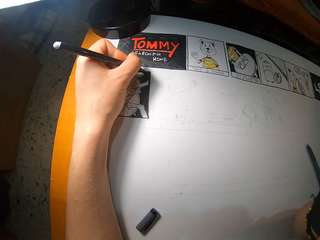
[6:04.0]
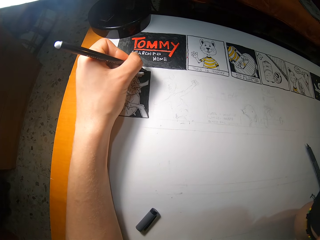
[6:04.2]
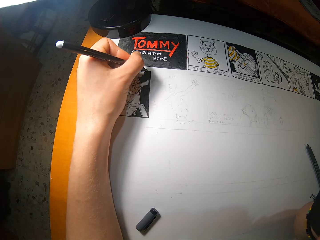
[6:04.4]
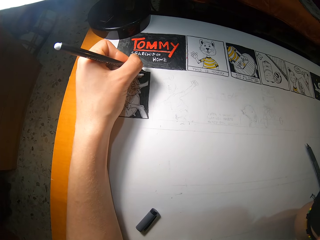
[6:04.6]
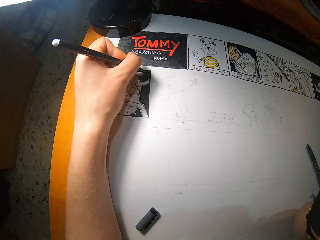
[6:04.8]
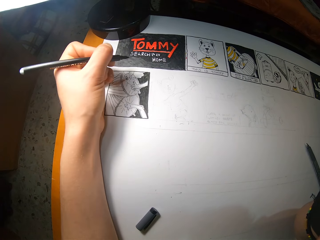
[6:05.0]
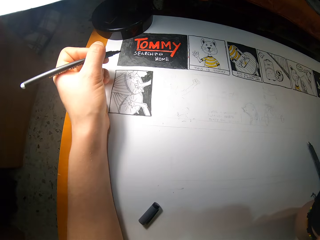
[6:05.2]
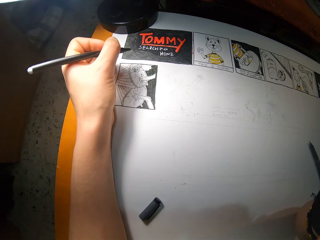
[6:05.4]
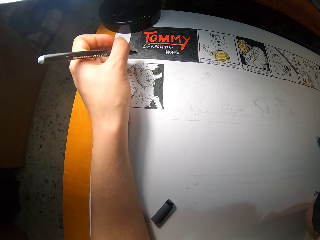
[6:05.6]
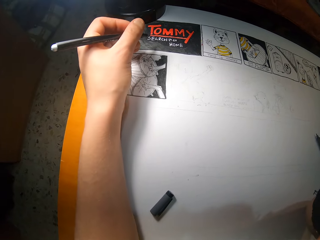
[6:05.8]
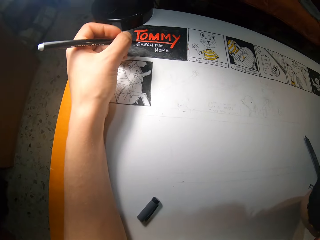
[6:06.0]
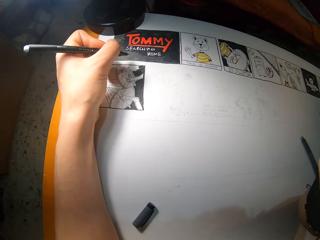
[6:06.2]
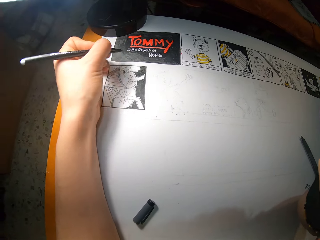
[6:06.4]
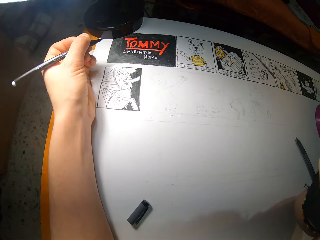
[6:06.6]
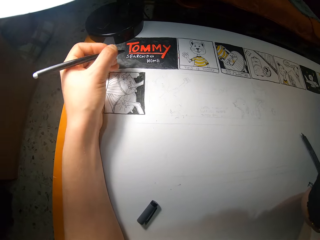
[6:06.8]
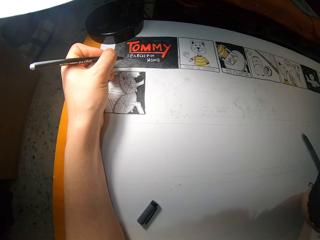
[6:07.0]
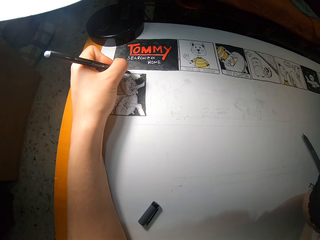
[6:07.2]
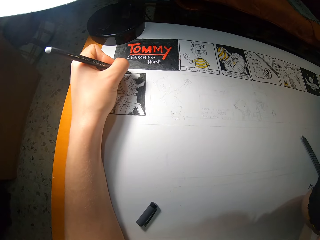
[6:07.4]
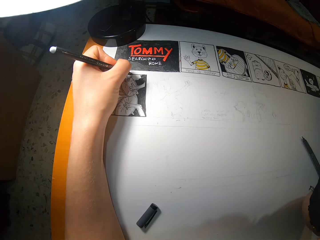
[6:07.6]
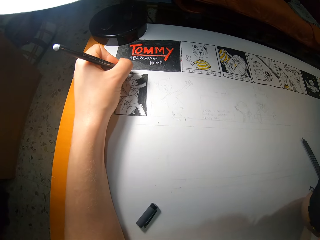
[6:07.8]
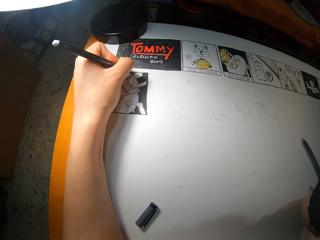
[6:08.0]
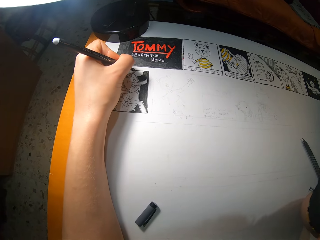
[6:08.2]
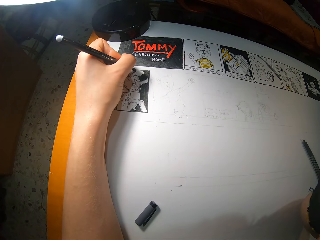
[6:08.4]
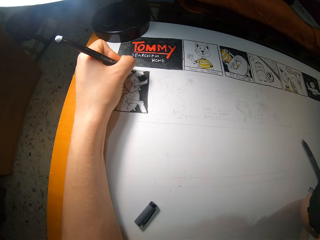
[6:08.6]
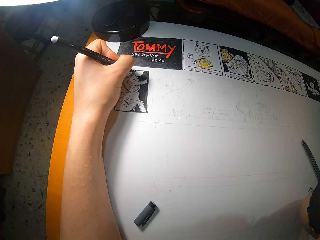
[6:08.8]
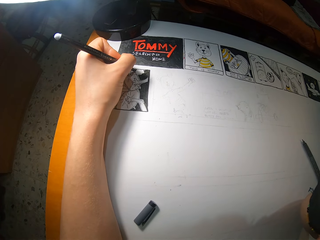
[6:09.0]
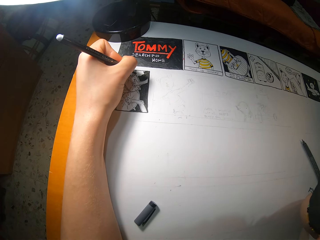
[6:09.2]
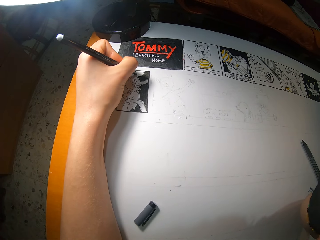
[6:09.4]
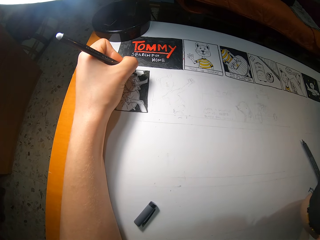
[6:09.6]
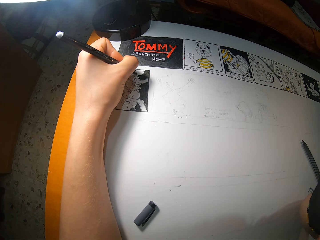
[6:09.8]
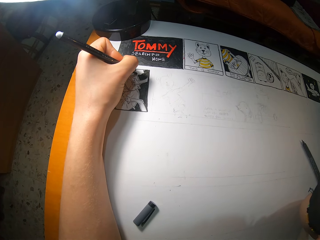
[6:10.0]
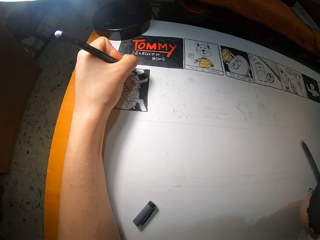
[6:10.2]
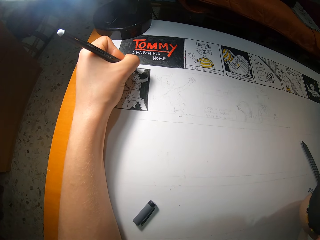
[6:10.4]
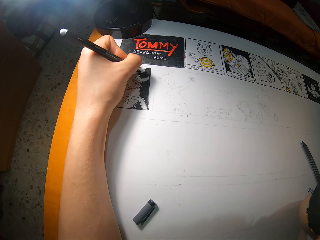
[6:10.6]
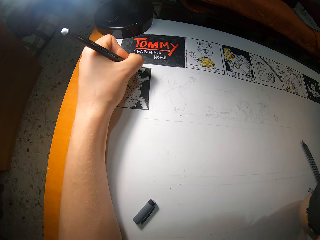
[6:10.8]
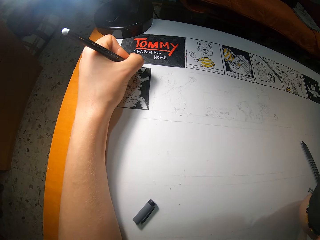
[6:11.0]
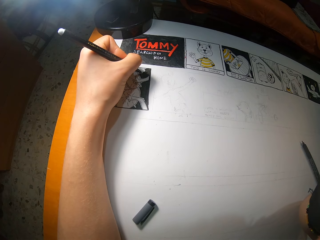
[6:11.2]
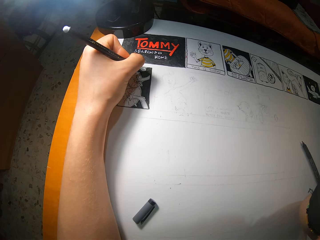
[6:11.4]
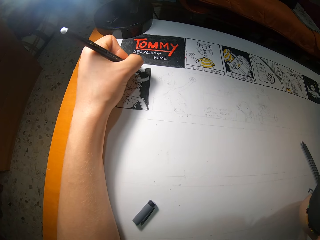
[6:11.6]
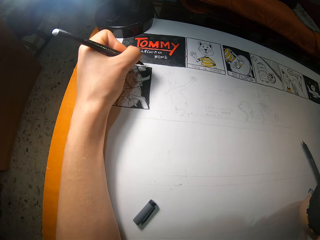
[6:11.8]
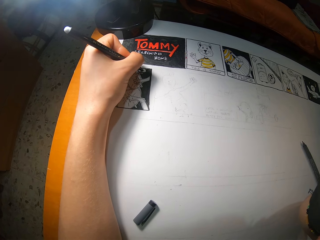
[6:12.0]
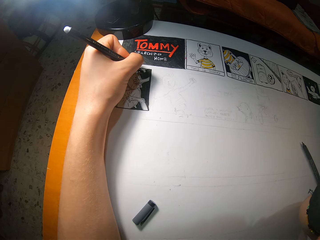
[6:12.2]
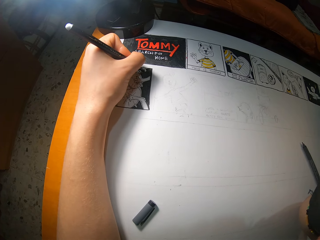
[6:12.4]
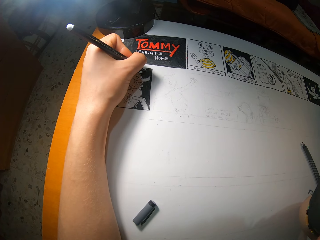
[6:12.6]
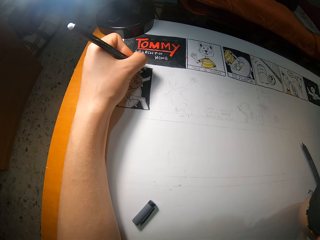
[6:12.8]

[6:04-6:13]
The camera wearer lifts a hand with a pen. They draw on the book.

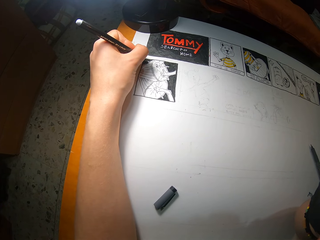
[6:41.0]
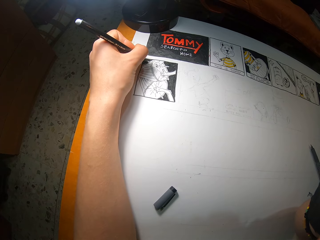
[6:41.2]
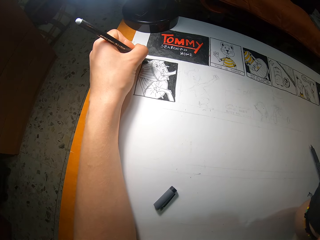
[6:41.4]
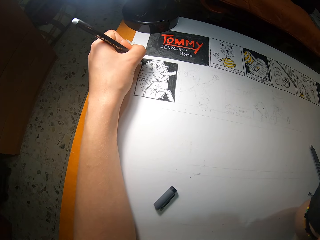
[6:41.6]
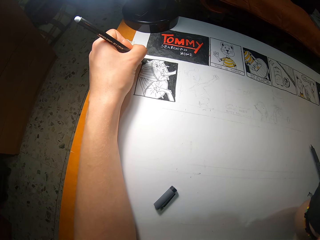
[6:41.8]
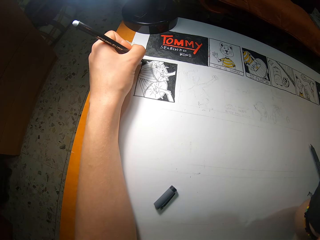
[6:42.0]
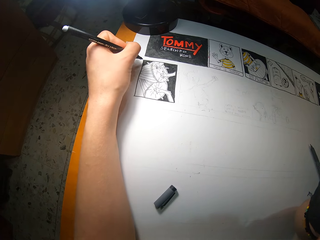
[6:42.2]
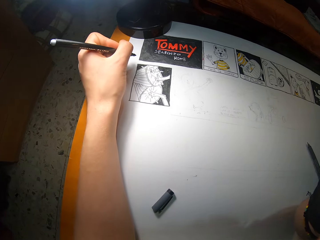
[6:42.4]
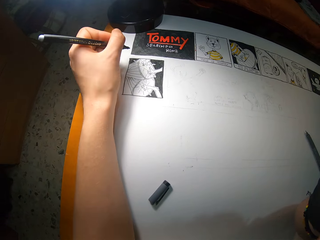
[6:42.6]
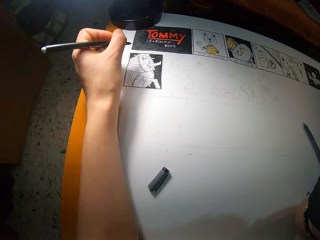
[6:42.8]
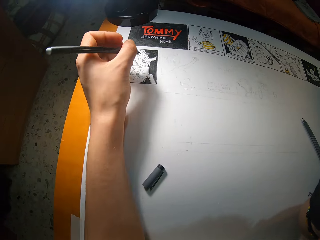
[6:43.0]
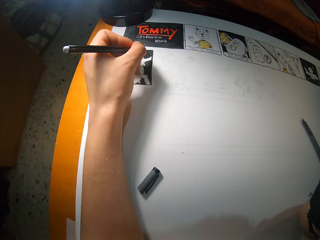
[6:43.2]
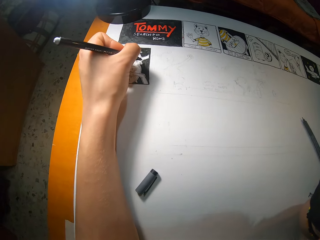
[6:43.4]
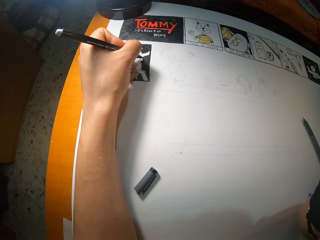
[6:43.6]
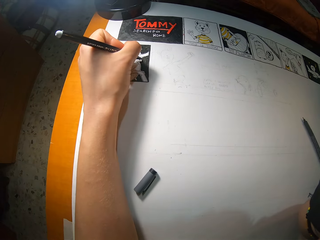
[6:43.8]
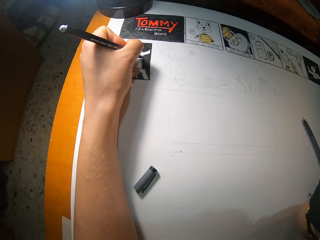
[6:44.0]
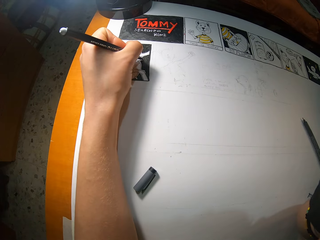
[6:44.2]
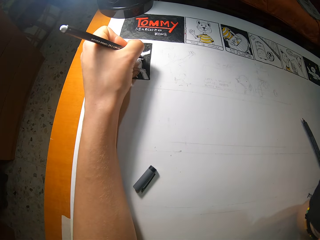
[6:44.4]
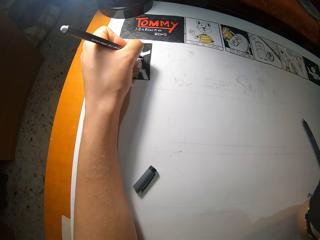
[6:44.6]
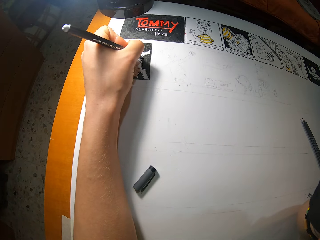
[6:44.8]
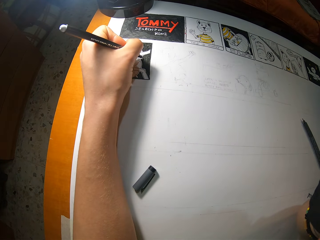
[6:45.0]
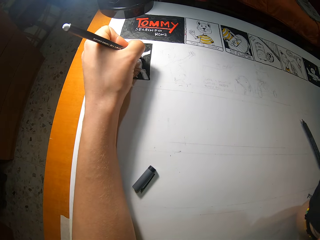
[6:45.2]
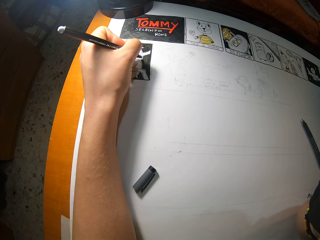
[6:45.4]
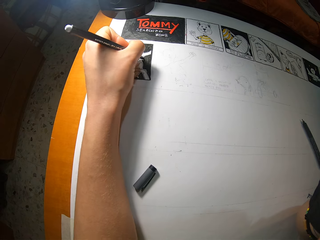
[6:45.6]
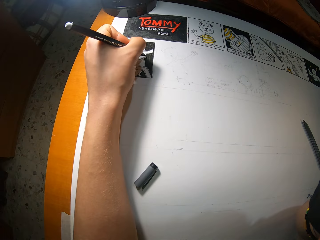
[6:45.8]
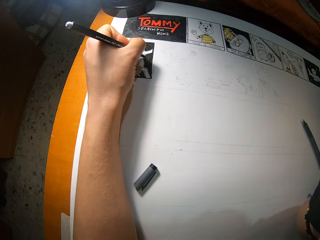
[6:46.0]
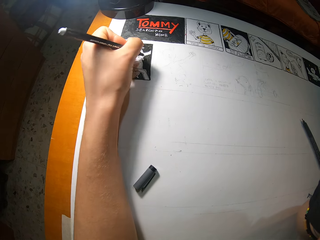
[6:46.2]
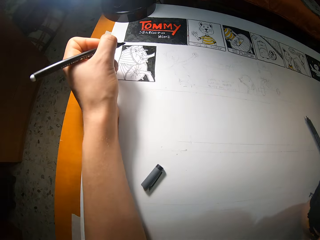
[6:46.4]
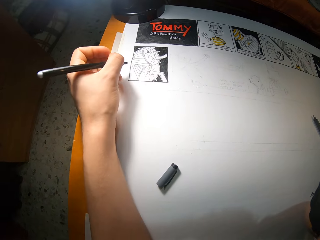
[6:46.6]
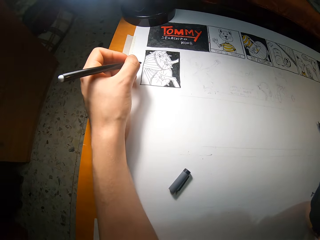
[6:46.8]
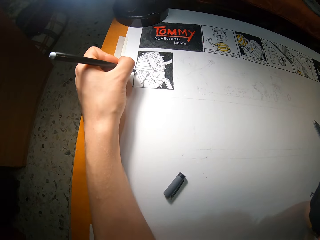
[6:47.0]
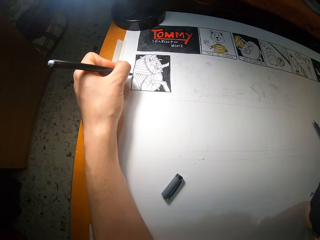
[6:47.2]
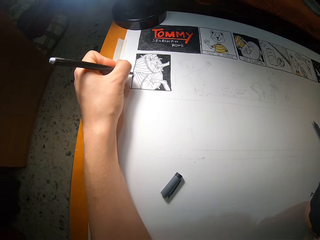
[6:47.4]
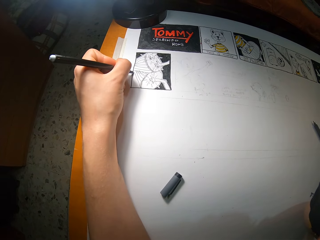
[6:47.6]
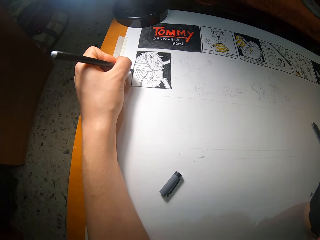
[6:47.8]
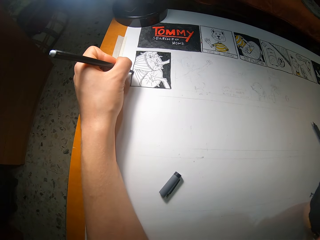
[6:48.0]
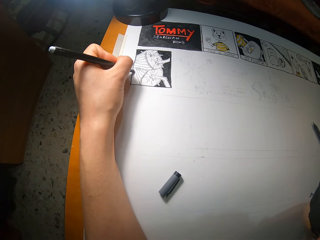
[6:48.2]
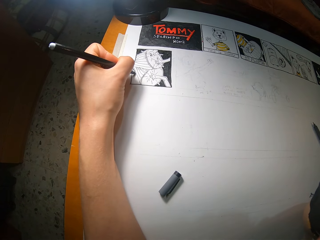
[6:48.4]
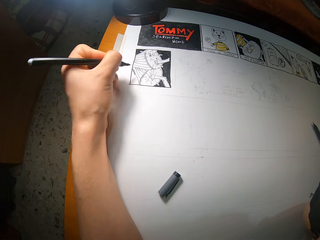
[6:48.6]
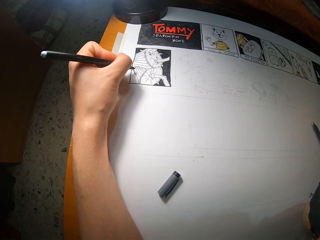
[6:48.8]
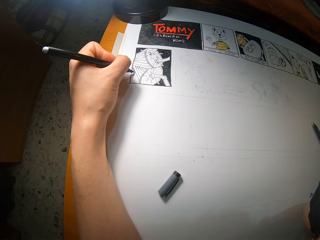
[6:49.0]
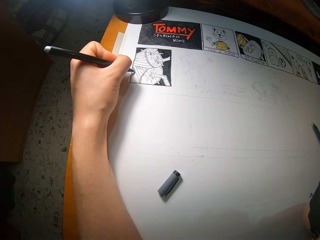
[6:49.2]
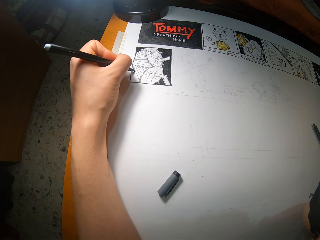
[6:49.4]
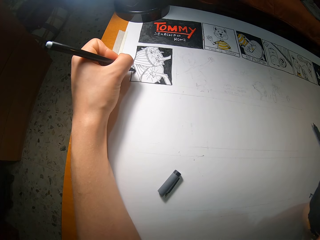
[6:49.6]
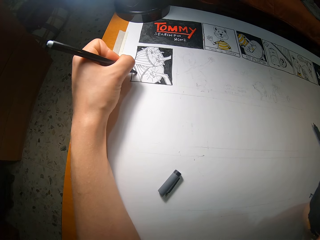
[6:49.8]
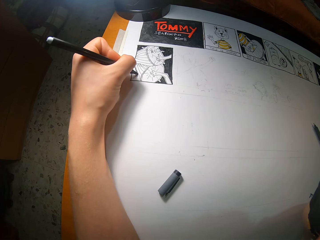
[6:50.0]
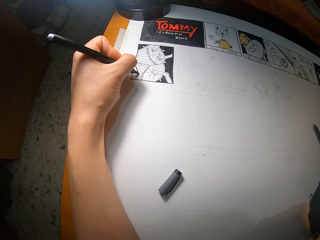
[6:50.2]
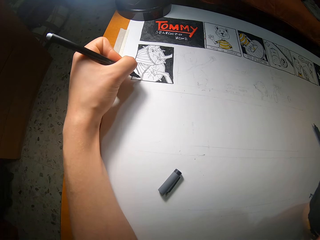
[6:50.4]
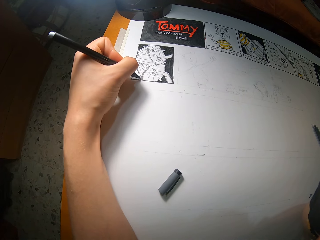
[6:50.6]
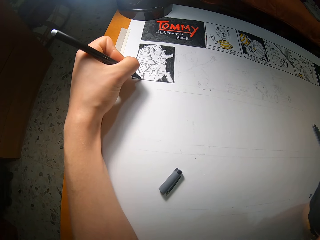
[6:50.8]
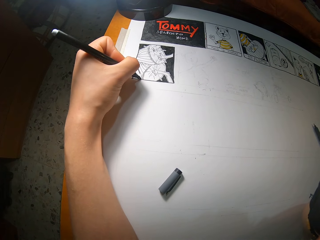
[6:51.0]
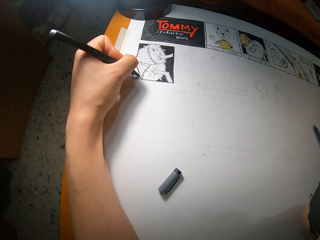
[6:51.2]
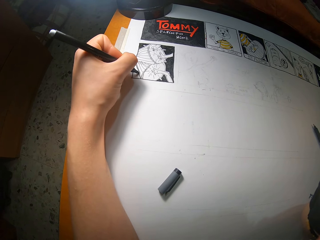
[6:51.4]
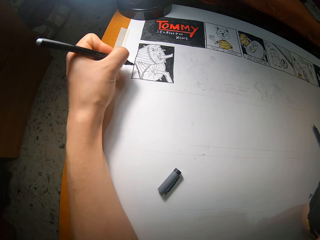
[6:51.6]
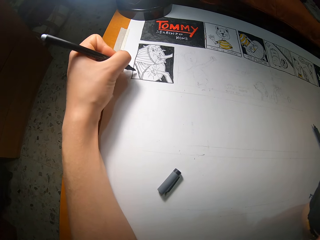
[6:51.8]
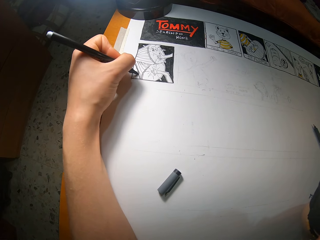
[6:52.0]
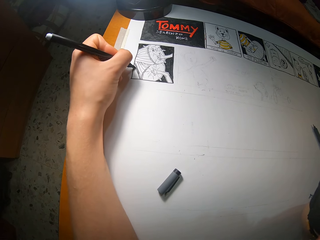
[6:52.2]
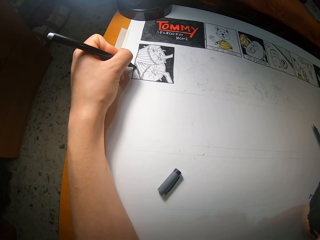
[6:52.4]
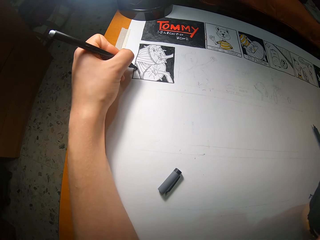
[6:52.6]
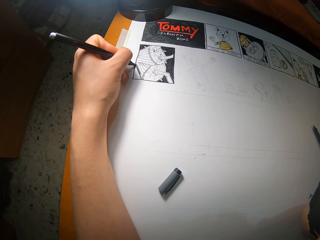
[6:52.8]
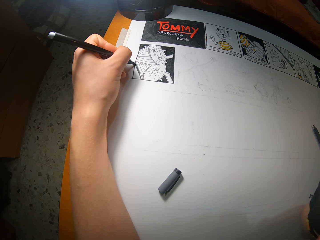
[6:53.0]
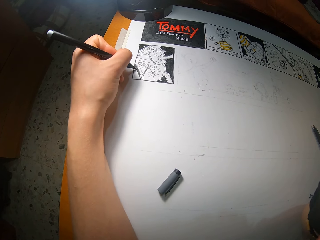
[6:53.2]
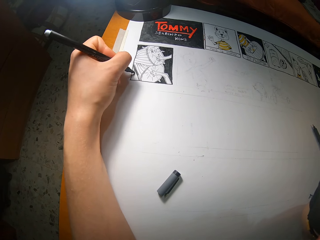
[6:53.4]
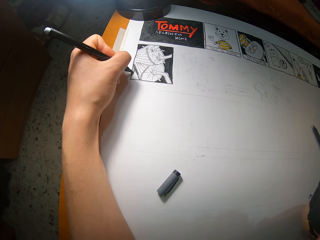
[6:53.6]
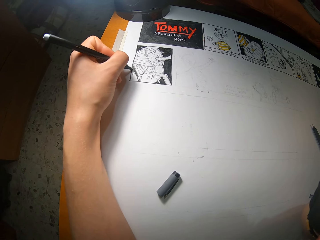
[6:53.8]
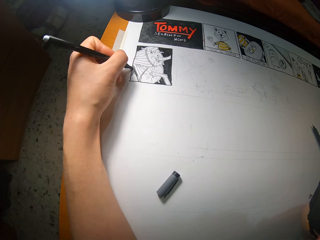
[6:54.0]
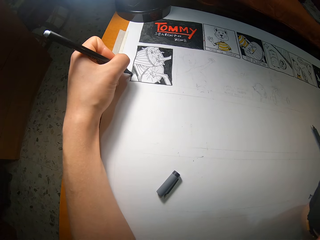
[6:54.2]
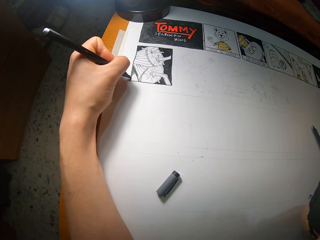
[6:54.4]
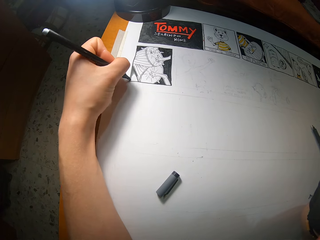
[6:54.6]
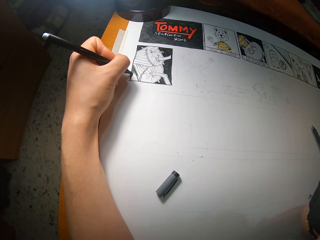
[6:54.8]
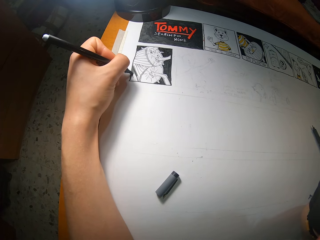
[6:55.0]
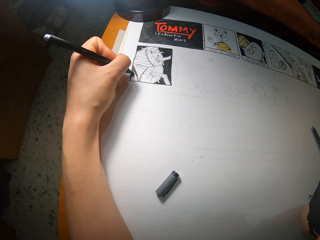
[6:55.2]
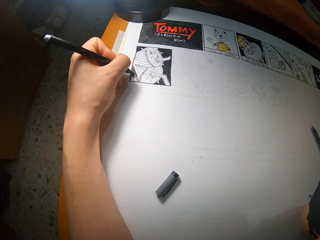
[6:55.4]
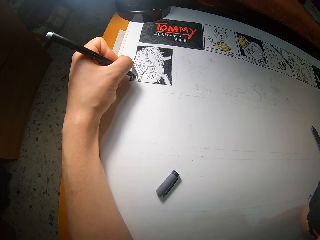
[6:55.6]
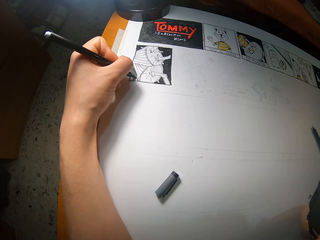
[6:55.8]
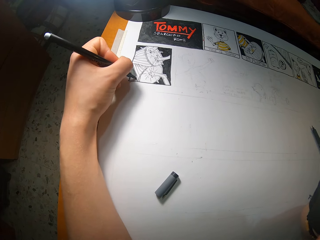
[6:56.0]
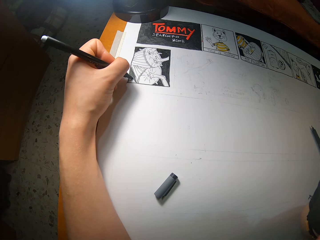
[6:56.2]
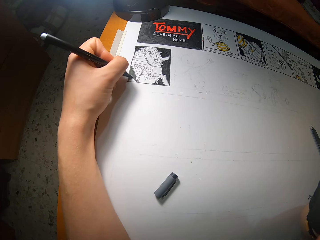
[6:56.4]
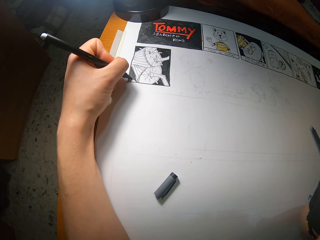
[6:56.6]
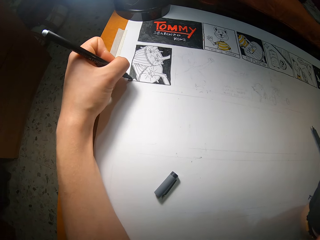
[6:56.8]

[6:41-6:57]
The camera wearer lifts a hand with a pen. They draw on the book. They lift the hand with the pen. They draw on the book.
